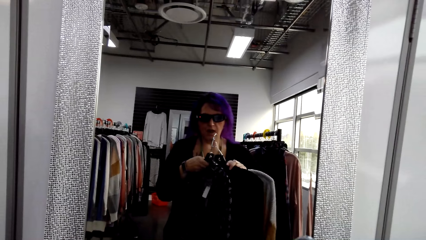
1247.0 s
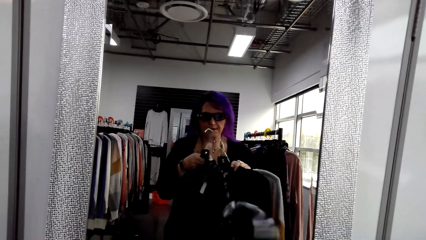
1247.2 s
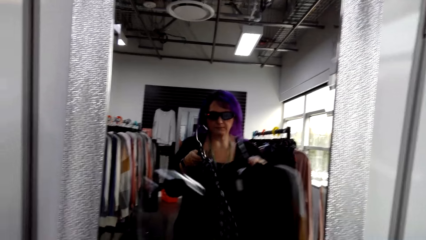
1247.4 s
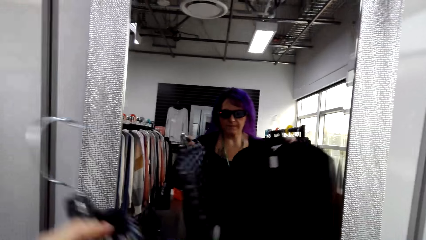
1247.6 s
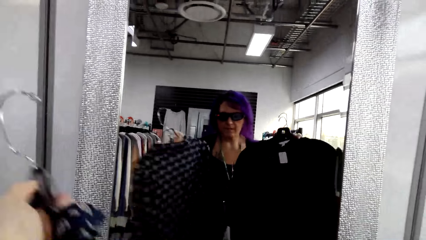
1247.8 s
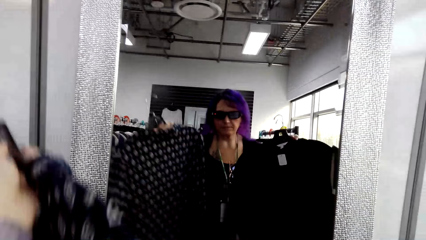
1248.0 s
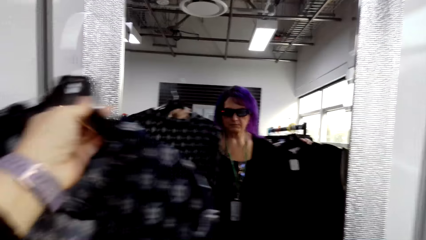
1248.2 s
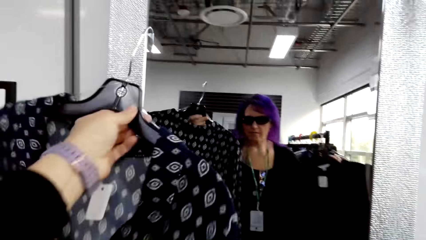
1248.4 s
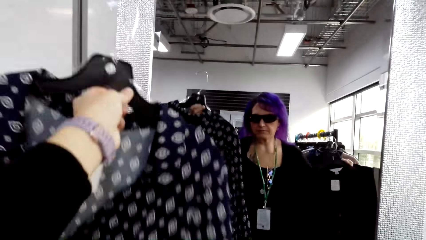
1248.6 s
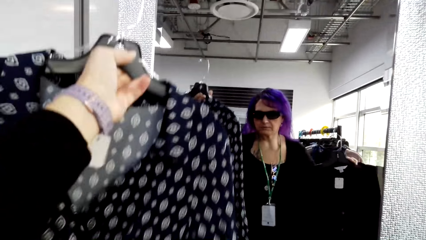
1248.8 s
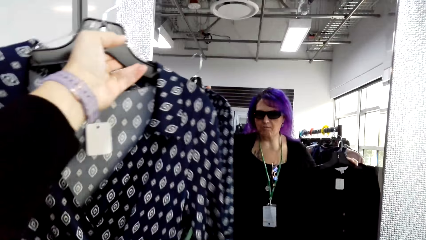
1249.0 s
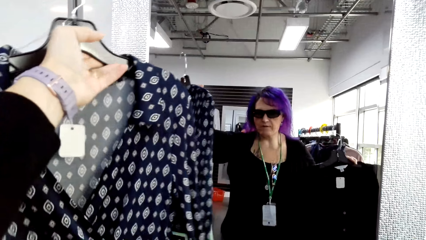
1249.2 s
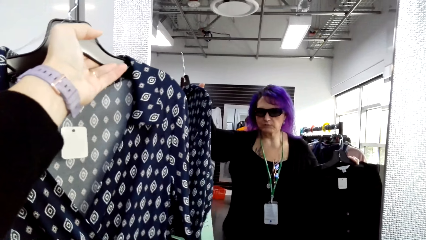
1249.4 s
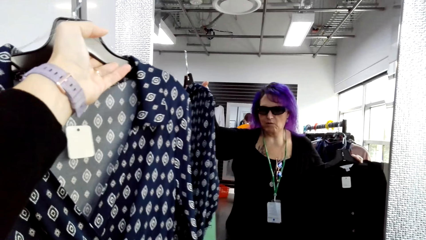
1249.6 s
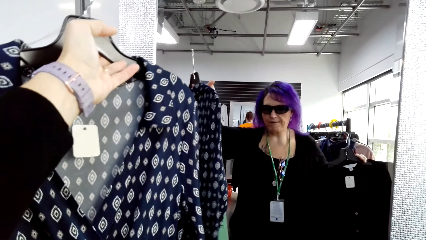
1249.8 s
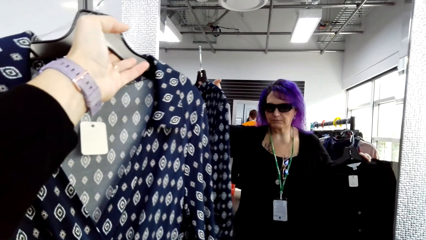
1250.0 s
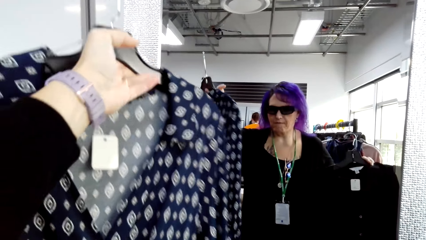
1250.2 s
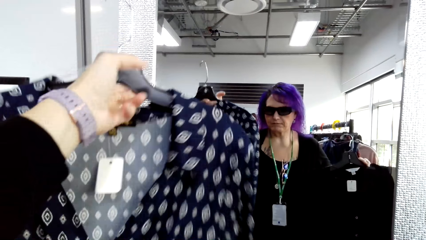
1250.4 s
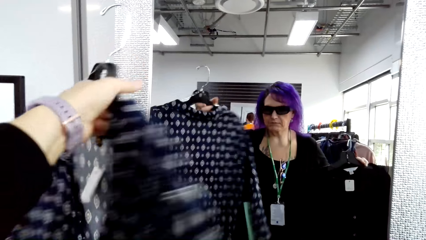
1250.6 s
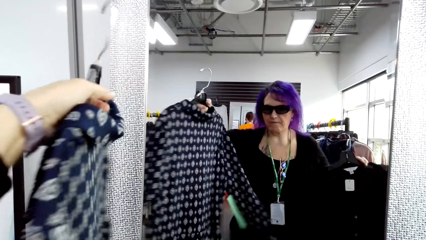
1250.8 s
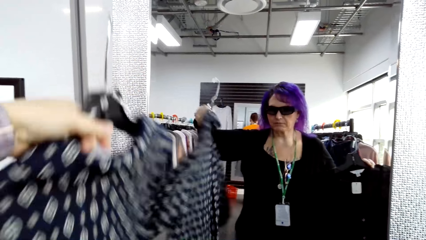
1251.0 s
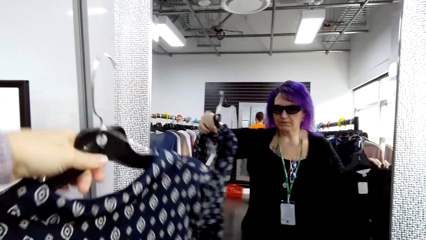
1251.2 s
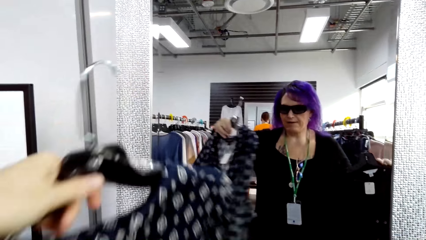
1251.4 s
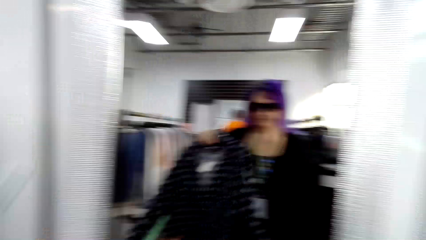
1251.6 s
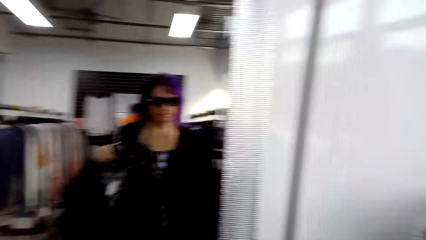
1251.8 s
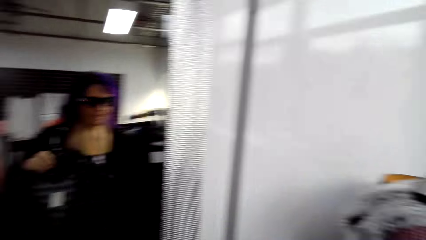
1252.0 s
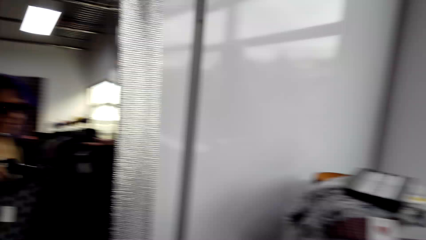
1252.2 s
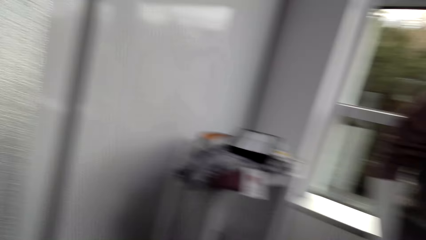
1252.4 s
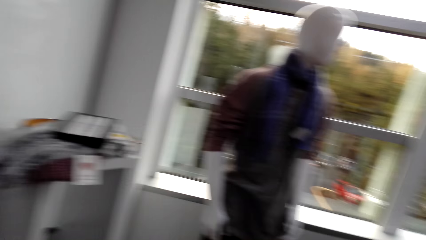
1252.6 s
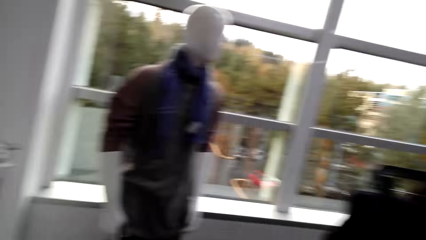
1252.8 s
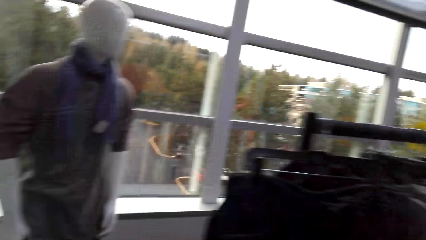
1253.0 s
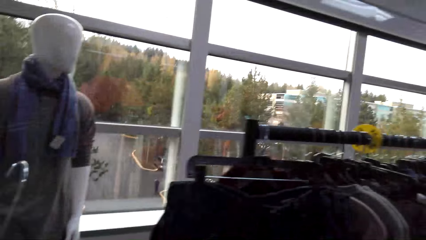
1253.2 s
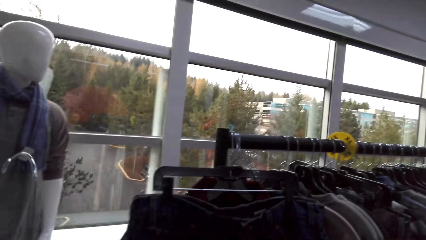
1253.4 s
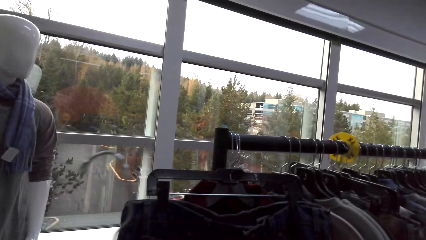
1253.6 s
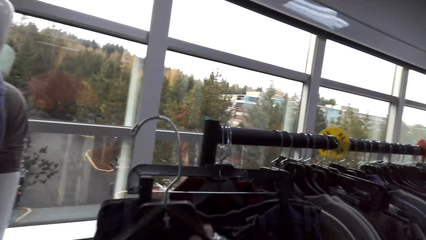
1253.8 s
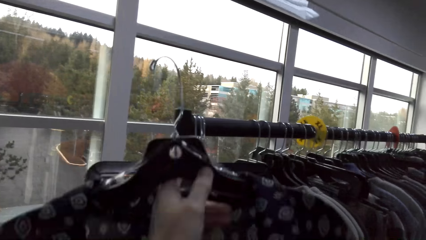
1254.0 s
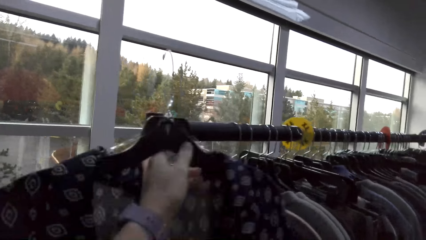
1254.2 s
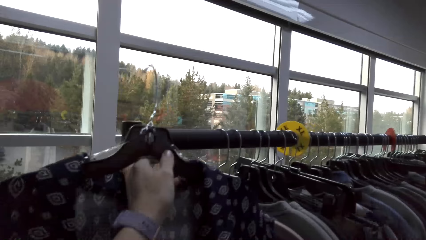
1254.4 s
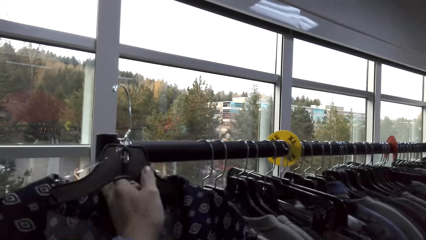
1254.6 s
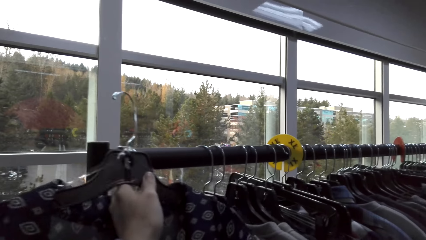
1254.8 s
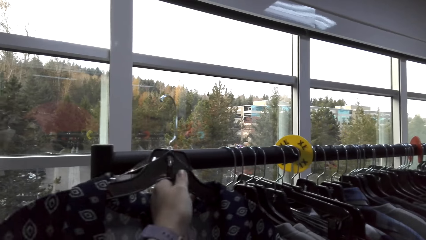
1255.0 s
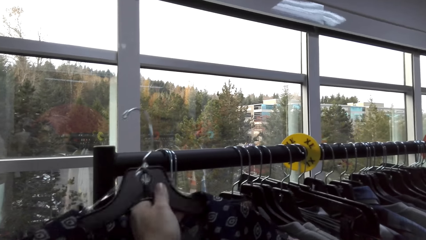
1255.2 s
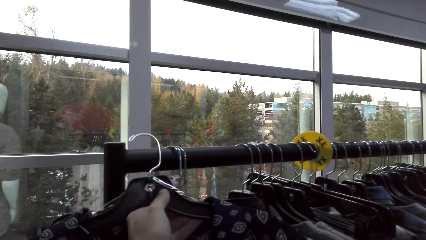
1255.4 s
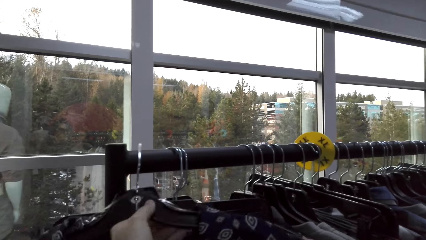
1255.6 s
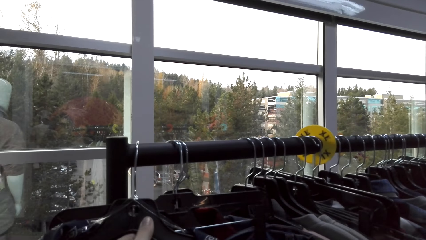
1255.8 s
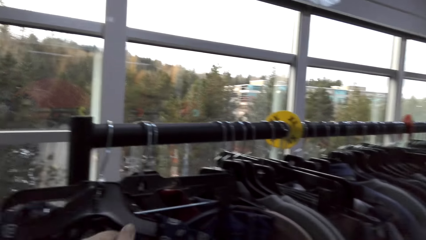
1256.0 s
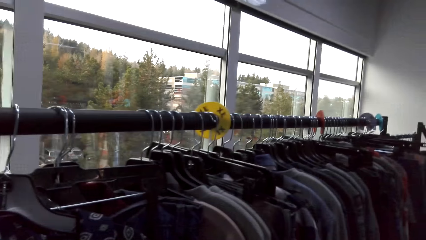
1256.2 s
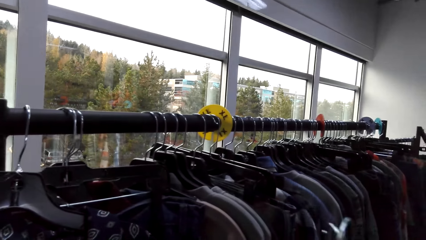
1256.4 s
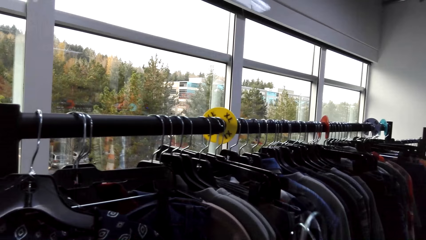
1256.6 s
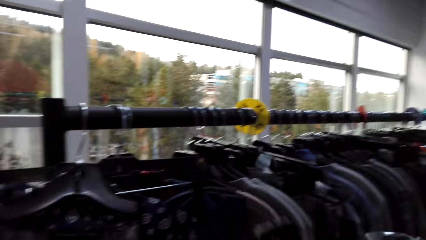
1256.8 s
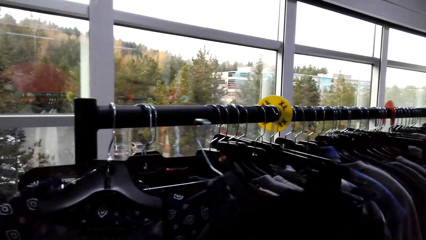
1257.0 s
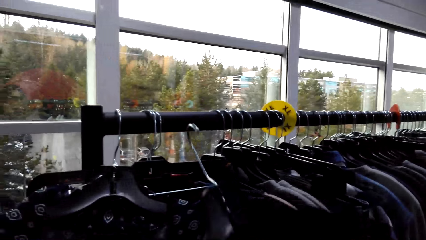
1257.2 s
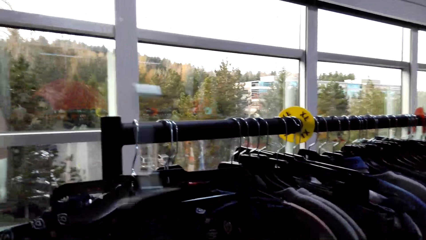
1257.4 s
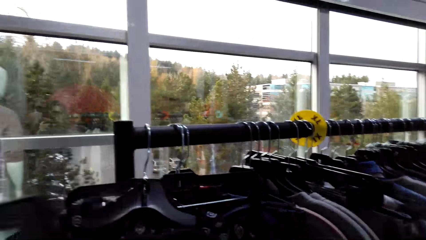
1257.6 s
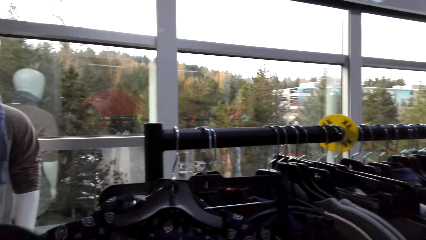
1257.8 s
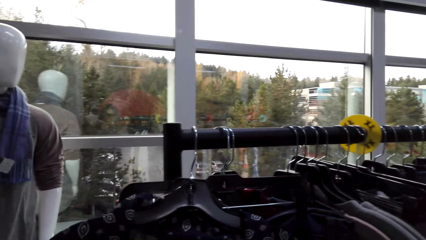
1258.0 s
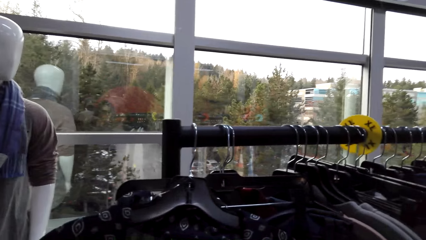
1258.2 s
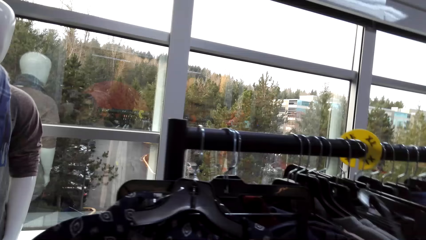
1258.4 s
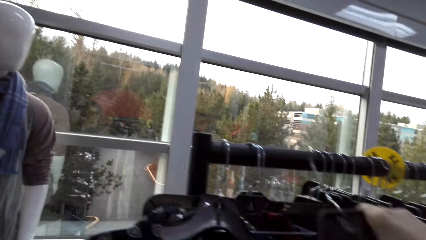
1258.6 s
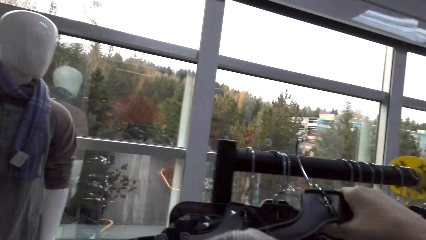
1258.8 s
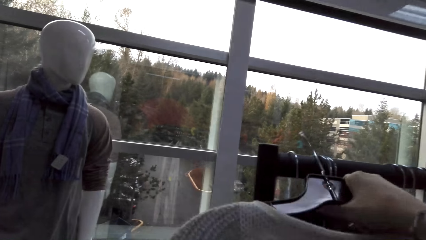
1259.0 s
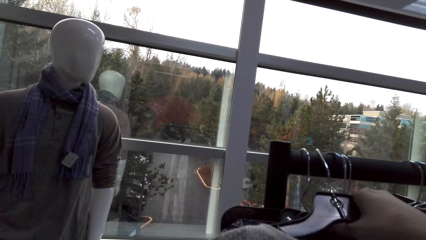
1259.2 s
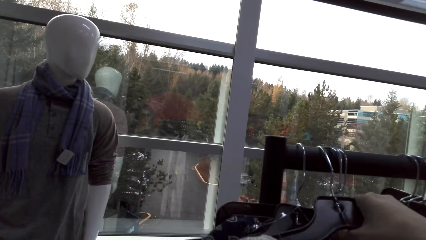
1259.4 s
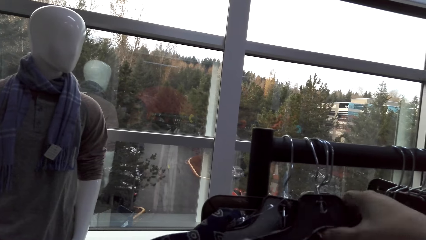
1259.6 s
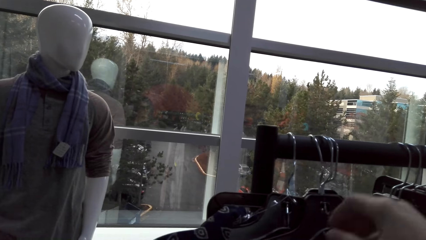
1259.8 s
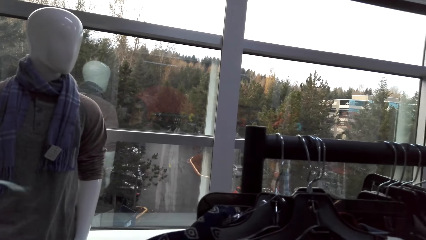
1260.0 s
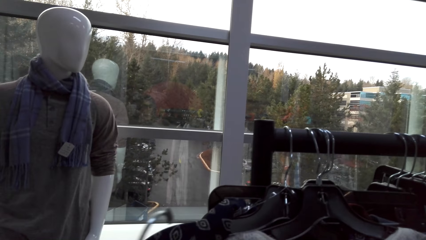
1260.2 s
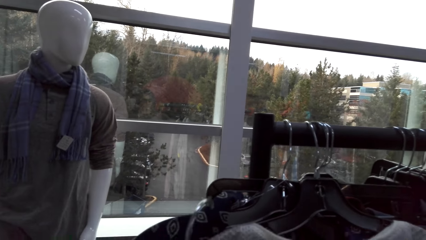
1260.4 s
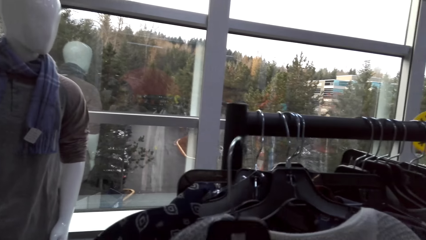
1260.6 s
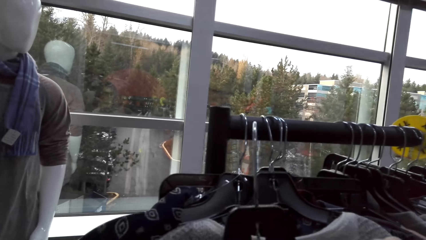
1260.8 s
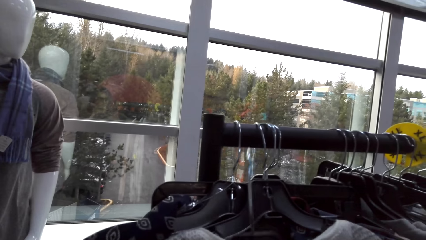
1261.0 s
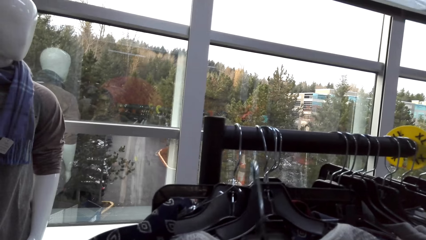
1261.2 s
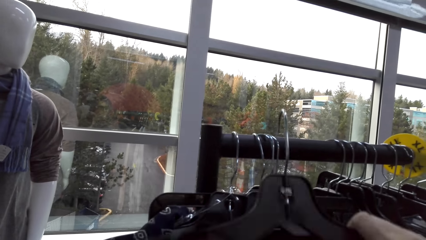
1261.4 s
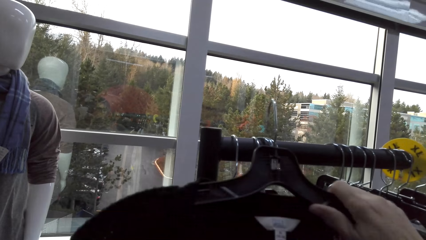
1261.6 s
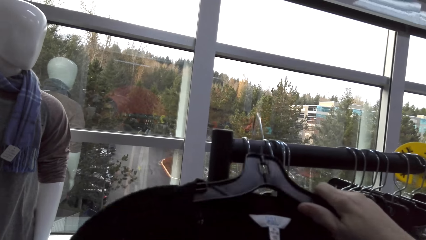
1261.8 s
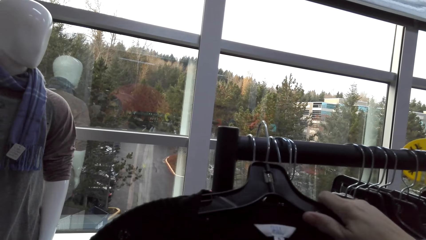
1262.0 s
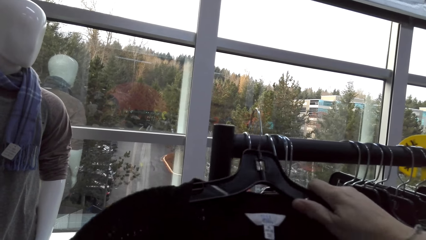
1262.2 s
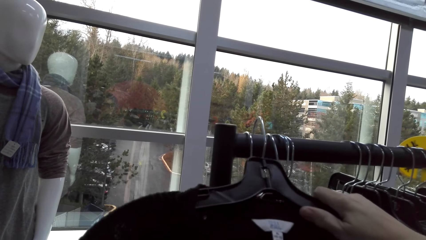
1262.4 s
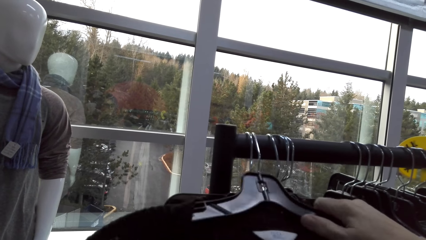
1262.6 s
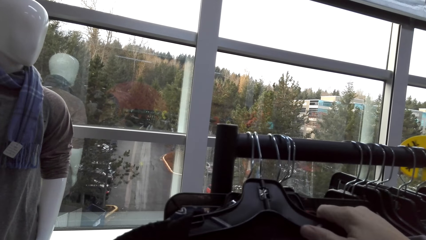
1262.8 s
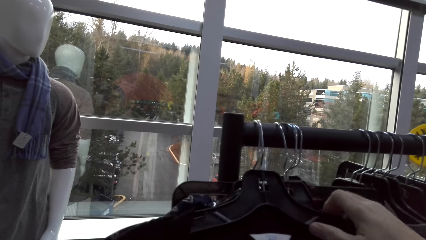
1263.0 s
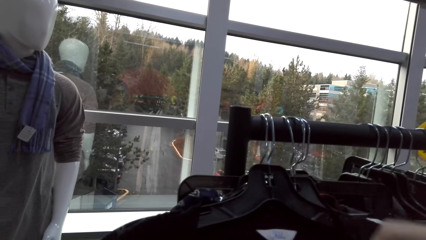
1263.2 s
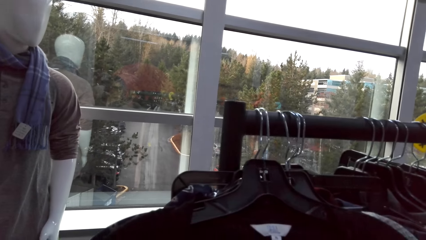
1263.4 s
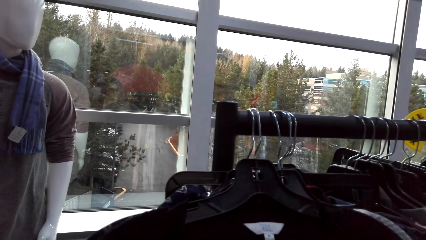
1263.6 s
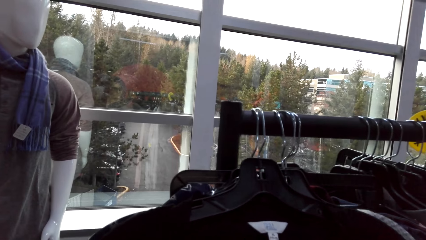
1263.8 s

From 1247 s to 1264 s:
The camera wearer puts up the shirt. They hang the clothes on the rack. They return the shirt. They return the shirt again.
